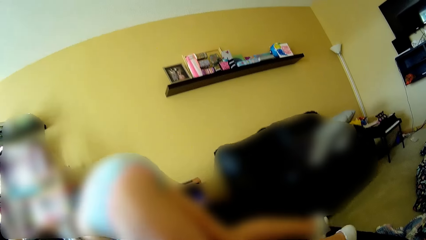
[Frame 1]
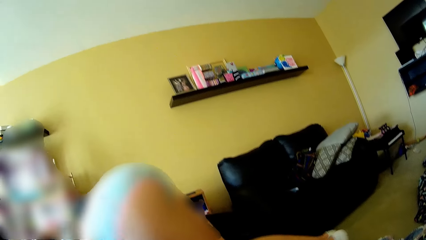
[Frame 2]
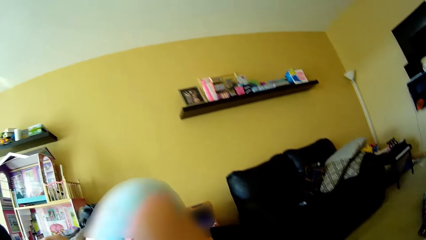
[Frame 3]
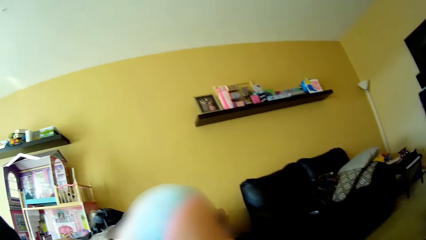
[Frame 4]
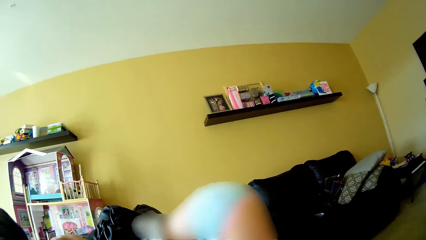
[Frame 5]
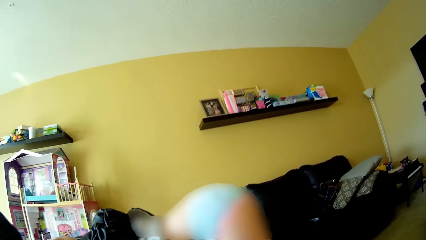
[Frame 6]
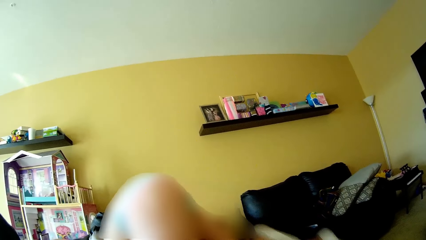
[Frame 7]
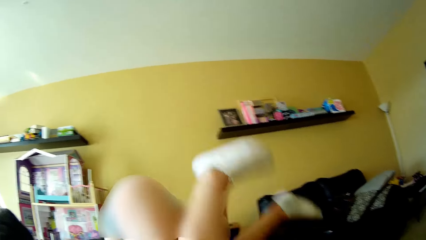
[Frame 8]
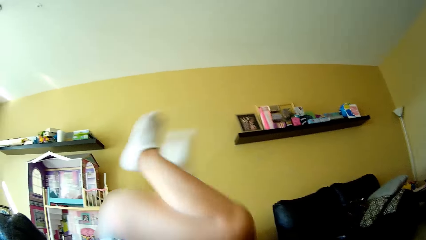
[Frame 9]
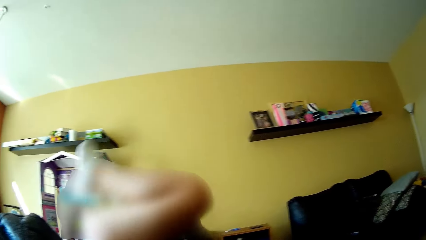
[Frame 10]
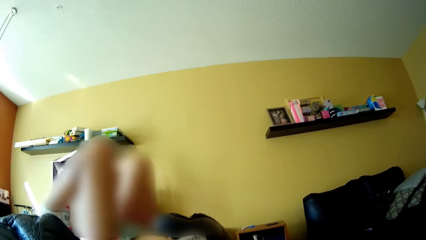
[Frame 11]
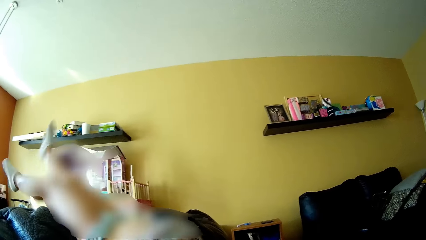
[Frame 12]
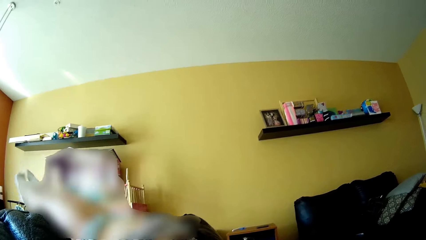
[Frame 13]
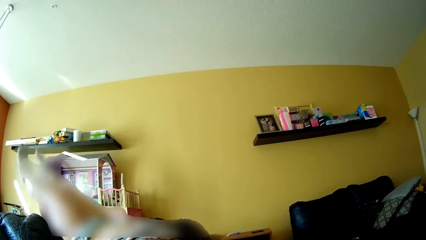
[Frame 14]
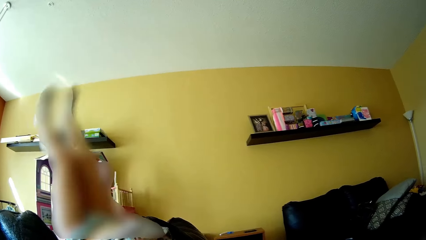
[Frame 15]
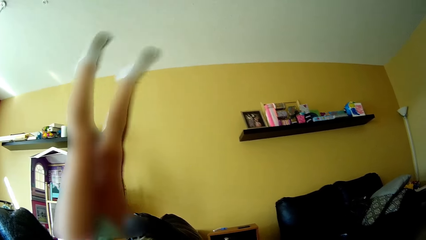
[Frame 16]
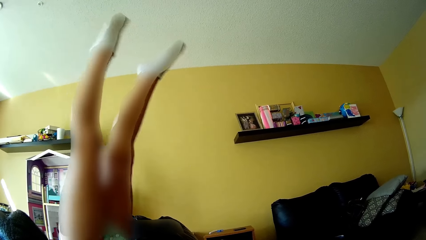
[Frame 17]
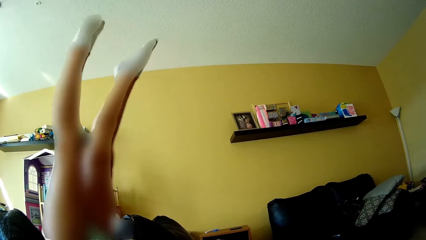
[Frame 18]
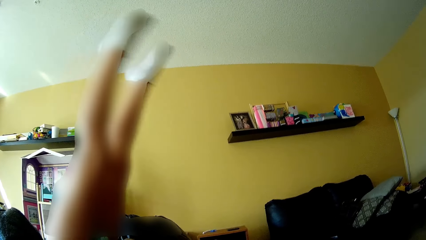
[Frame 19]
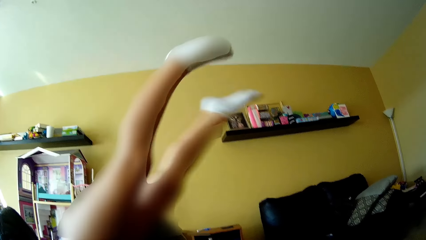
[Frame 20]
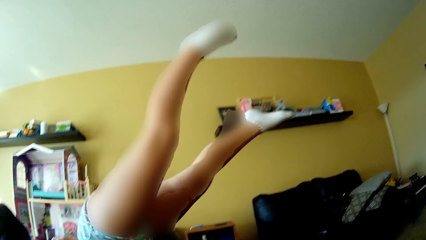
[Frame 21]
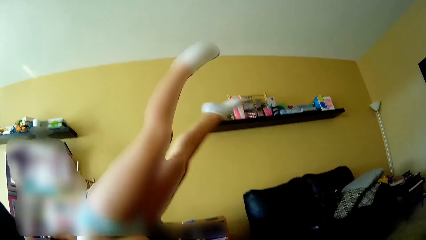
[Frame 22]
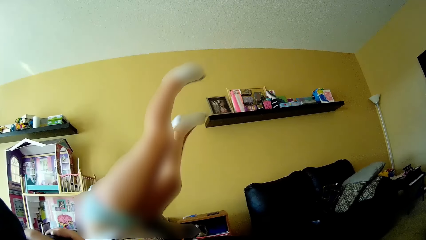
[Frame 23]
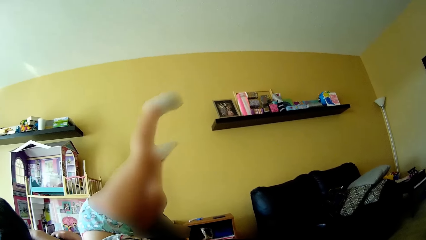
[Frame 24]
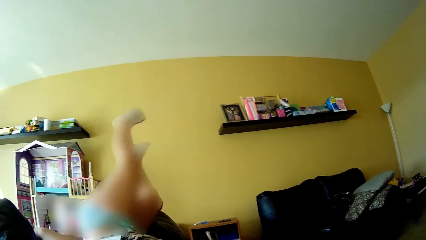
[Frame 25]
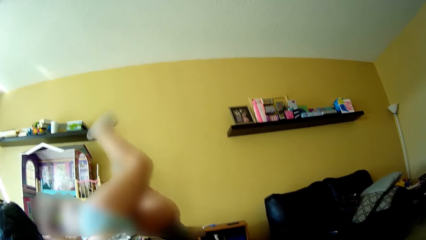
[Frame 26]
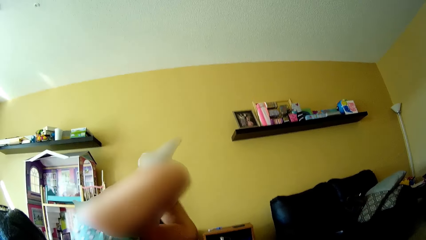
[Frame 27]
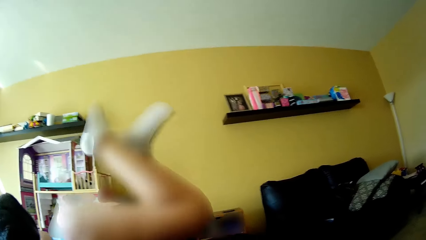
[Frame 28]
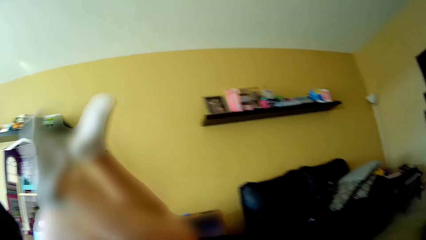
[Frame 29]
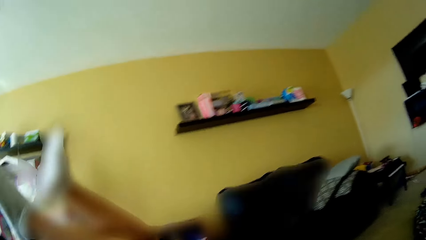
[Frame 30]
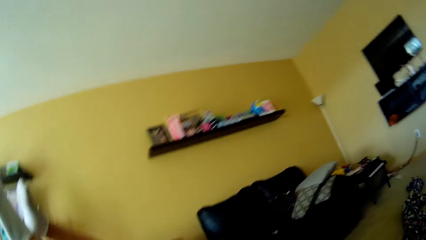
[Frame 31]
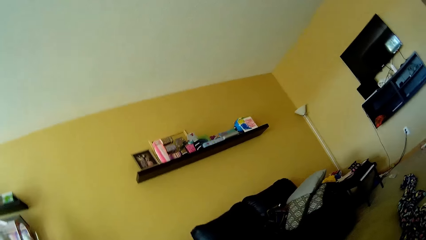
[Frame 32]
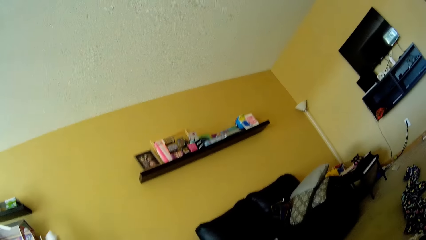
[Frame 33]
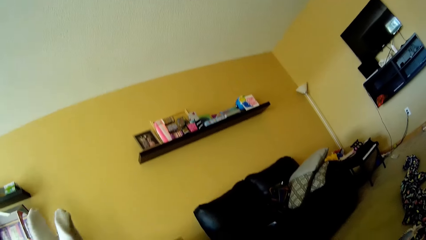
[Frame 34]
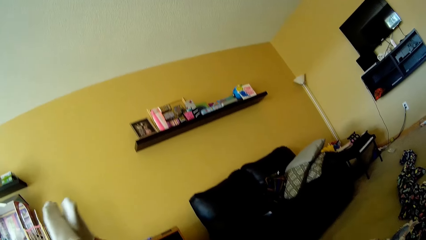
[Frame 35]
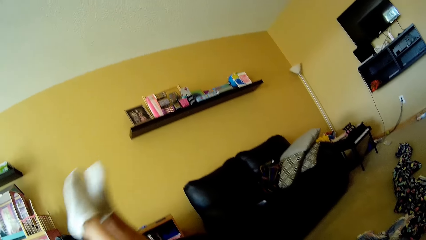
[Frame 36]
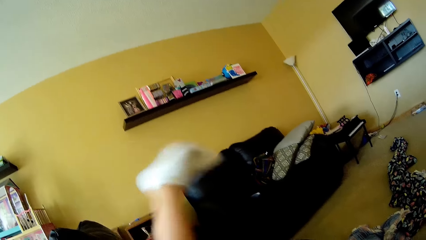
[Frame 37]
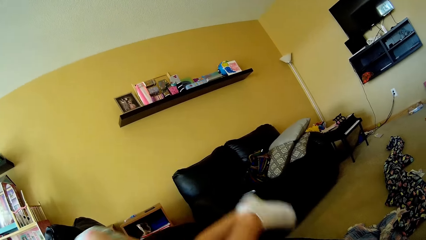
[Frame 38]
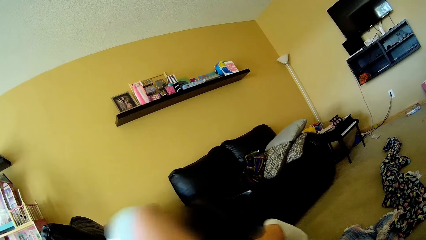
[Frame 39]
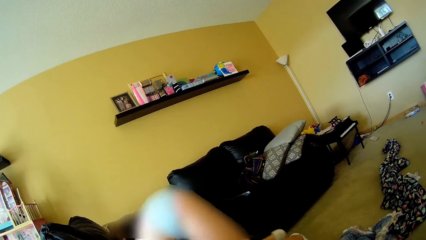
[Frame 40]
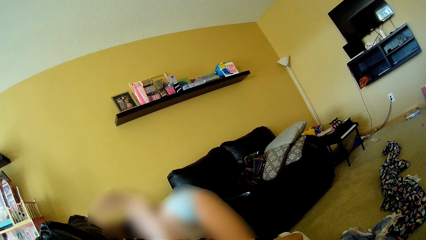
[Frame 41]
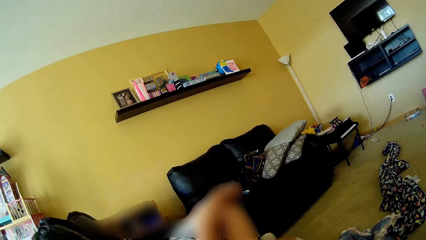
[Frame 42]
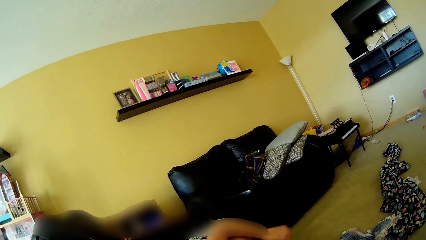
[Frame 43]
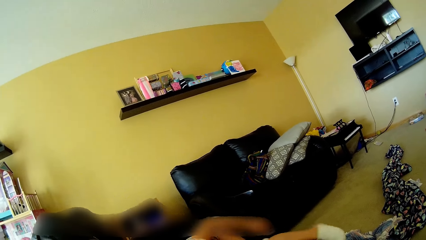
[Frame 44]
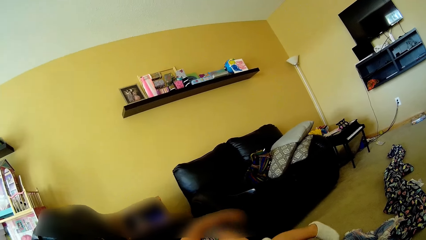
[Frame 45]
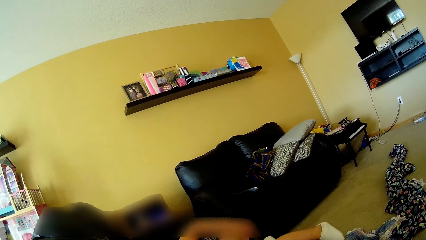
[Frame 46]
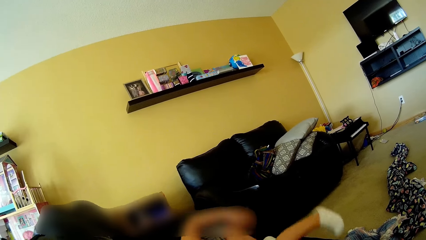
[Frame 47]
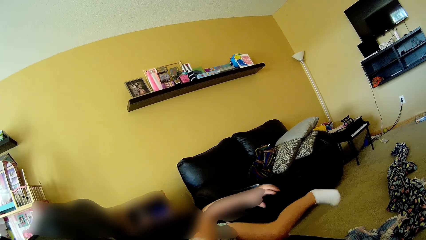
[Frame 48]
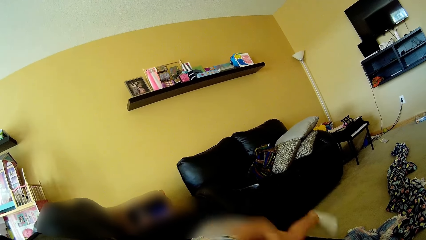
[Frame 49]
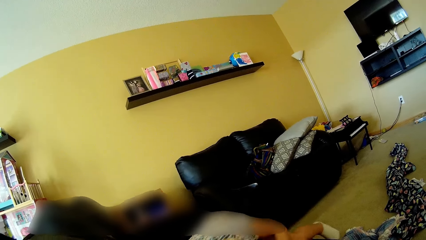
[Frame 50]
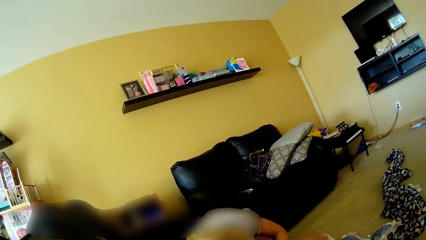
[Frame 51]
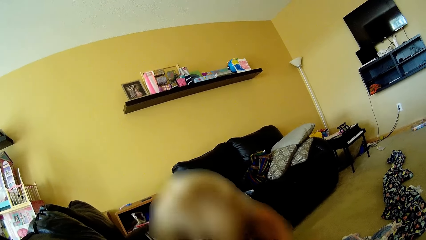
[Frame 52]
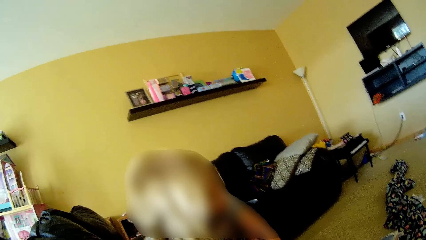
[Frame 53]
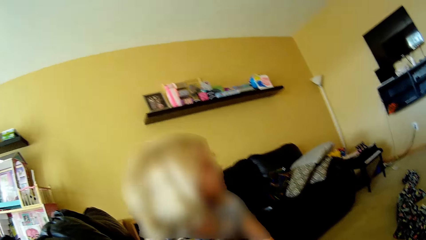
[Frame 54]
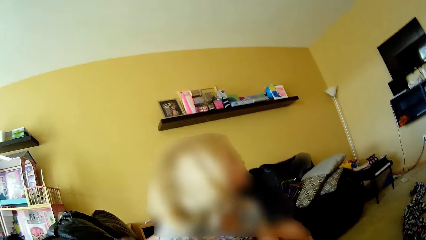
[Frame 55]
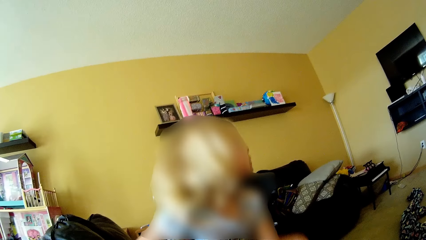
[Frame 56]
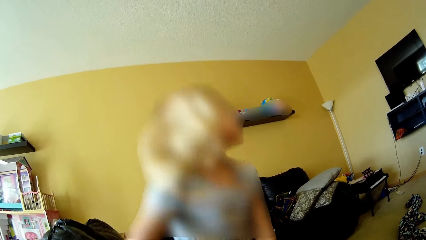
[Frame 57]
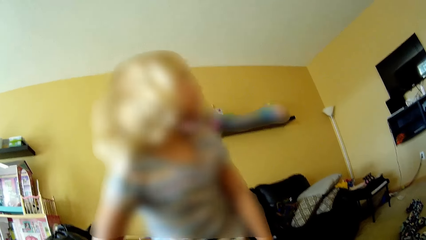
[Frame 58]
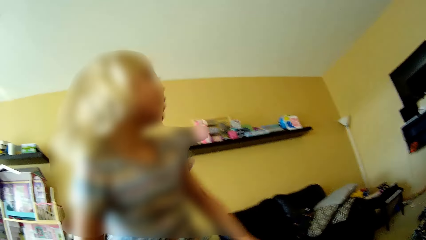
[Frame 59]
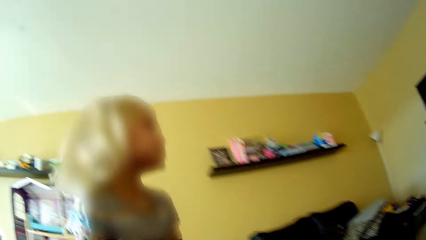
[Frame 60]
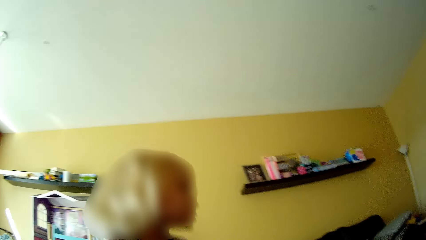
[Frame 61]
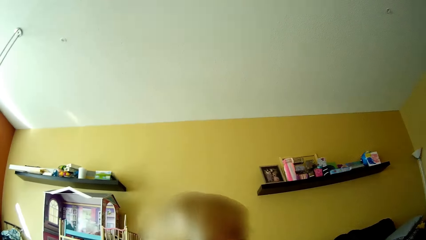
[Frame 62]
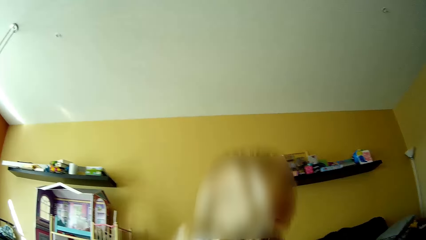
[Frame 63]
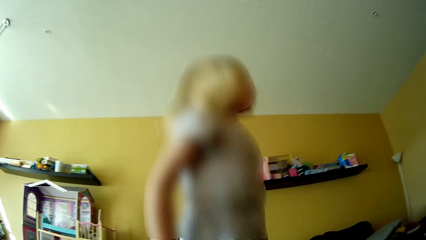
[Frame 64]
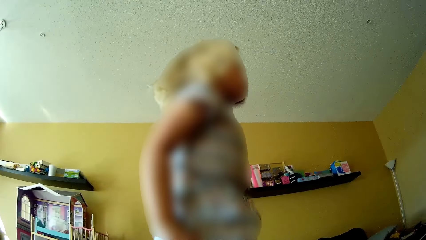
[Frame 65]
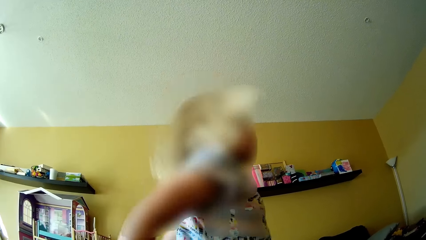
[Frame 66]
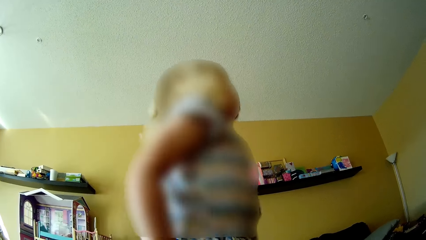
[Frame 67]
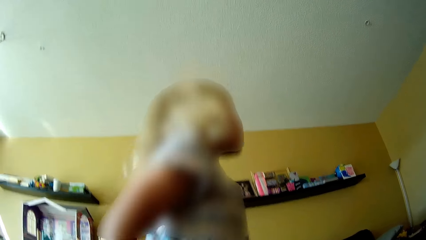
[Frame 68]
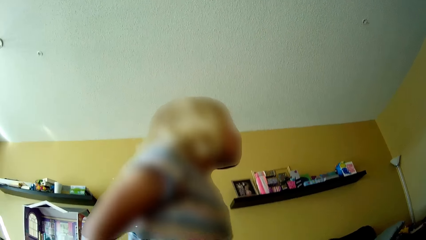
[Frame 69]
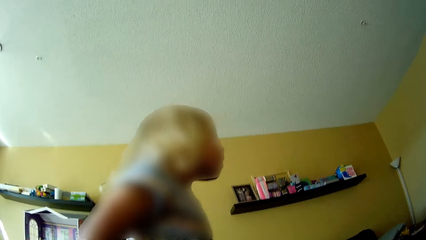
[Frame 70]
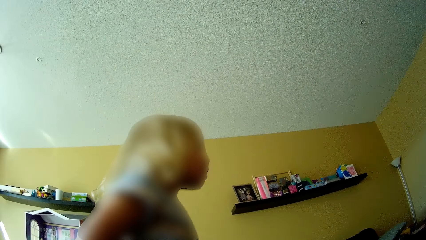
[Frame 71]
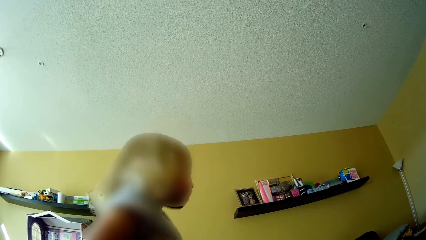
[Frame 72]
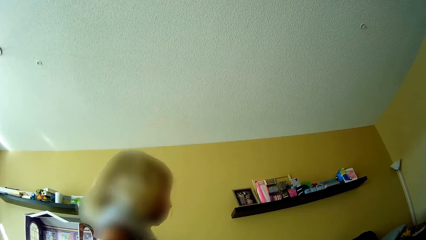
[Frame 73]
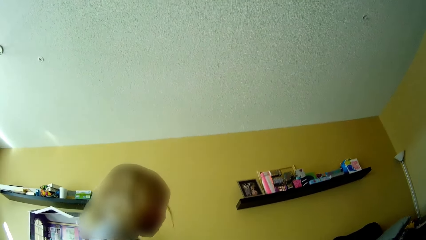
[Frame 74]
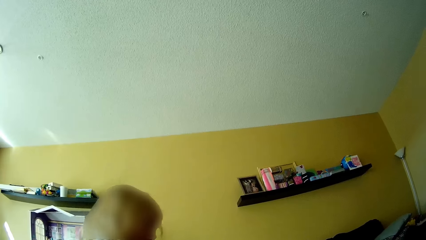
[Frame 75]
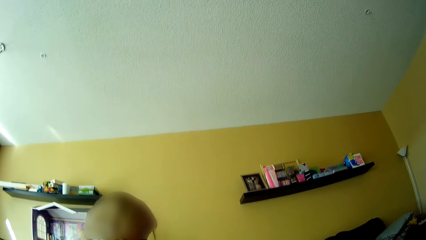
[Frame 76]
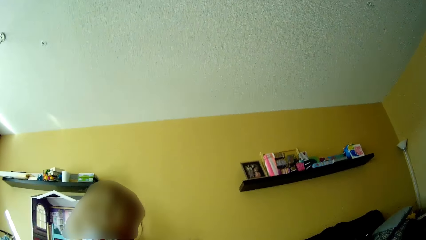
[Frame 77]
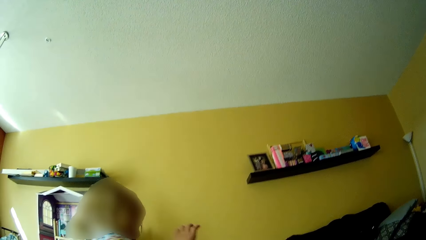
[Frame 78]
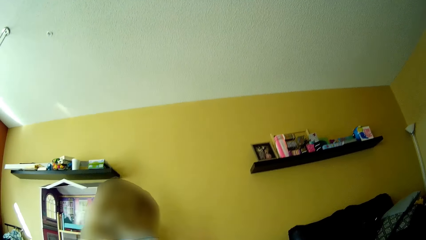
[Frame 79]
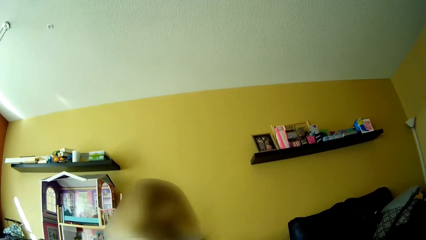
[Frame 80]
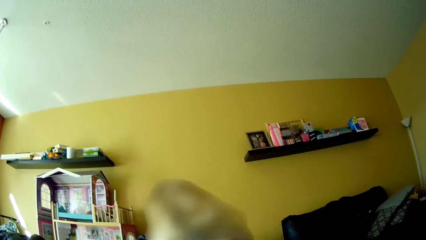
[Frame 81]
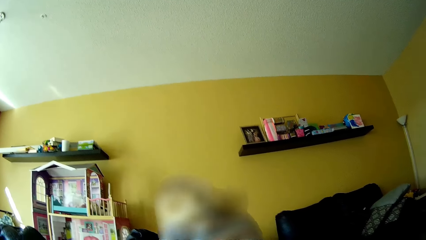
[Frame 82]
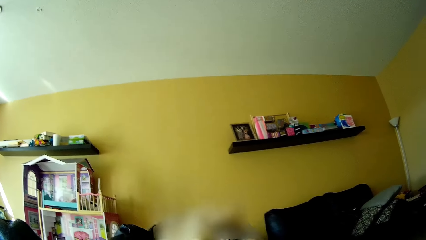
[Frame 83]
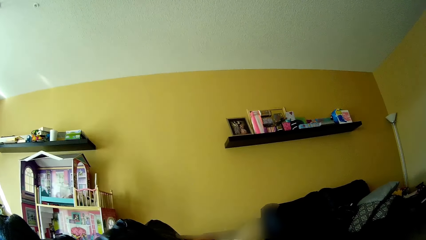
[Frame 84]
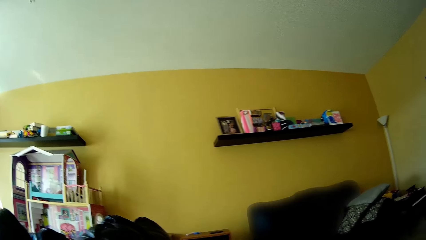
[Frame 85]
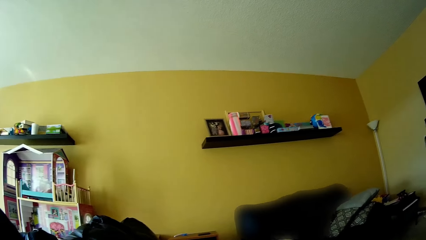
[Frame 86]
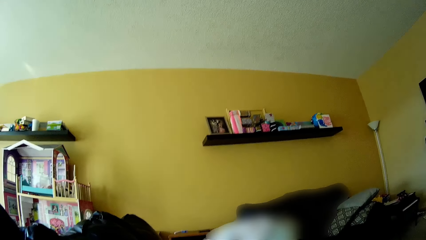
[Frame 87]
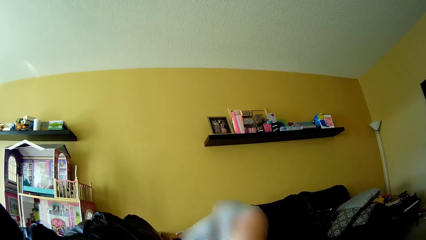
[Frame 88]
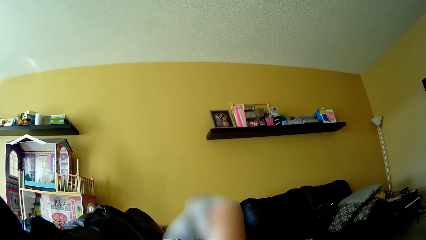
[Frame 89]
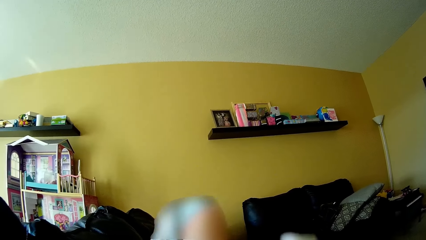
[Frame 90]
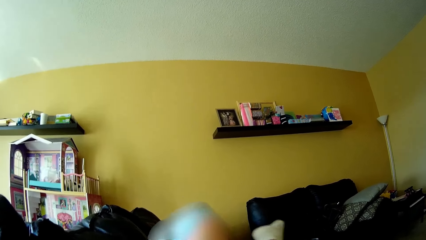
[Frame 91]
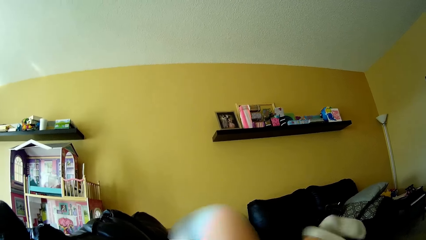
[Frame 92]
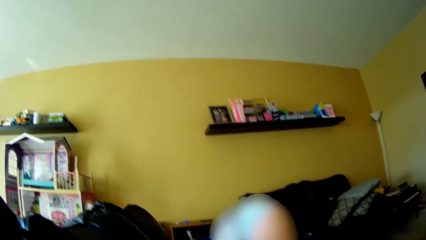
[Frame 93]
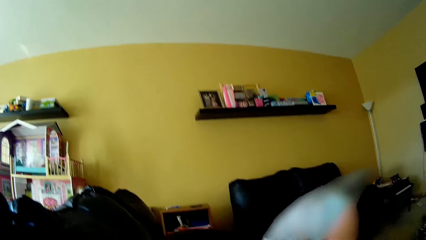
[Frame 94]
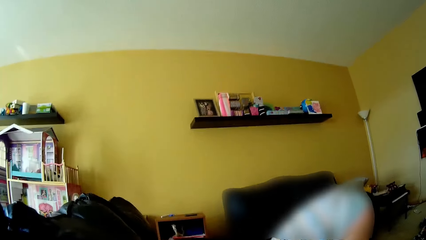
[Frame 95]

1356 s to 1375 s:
The camera wearer talks to the girl. The girl lifts her legs. The girl talks to the camera wearer. The girl gets on the couch. The girl jumps up and down on the couch. The girl lies upside down on the couch.
